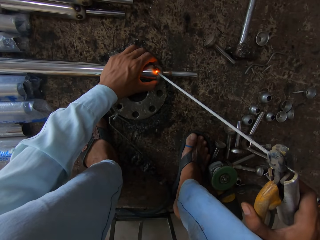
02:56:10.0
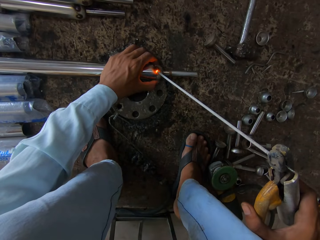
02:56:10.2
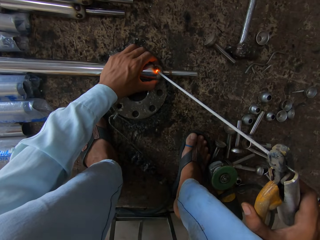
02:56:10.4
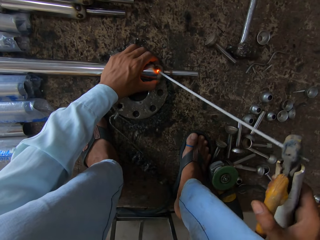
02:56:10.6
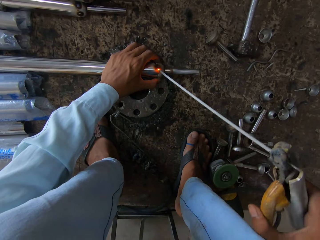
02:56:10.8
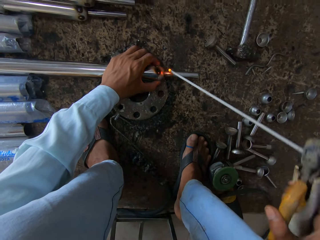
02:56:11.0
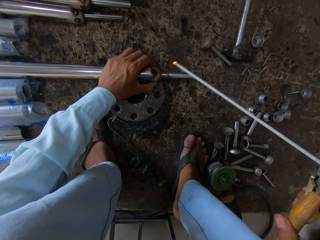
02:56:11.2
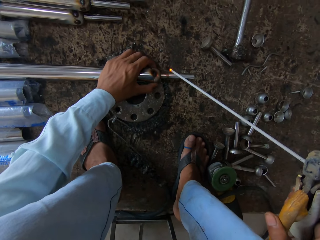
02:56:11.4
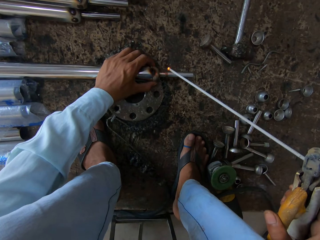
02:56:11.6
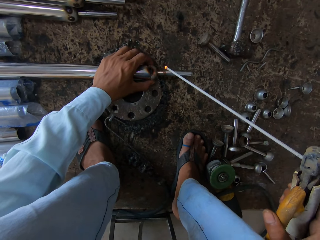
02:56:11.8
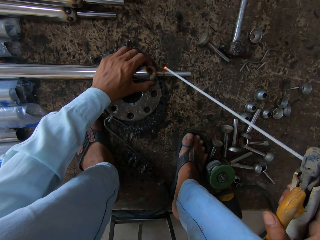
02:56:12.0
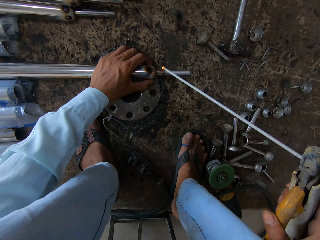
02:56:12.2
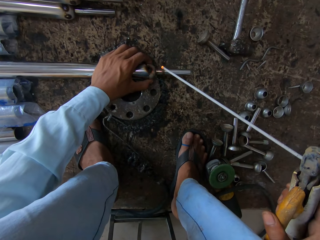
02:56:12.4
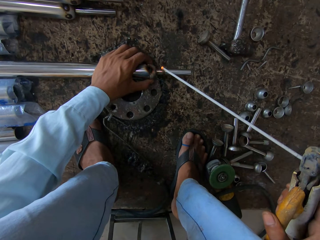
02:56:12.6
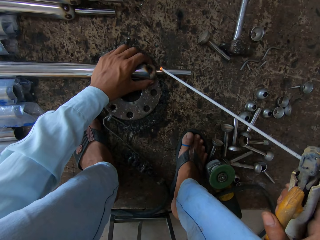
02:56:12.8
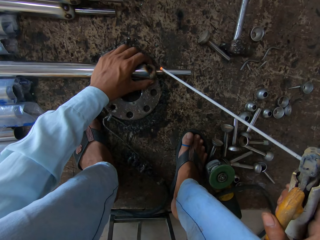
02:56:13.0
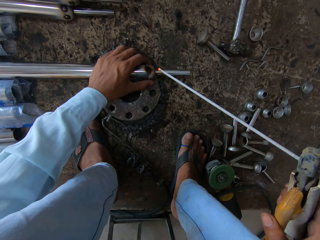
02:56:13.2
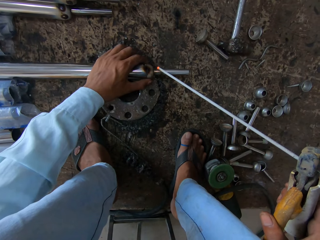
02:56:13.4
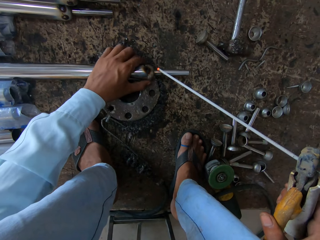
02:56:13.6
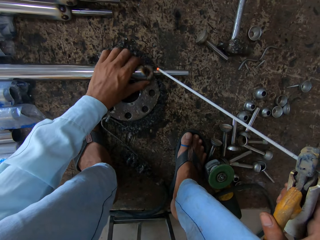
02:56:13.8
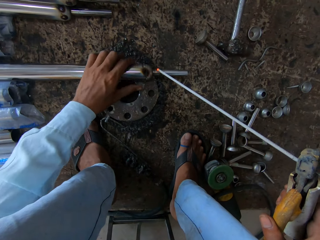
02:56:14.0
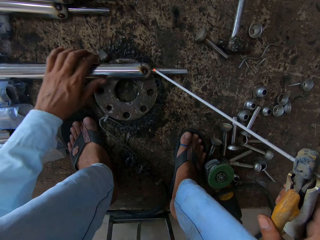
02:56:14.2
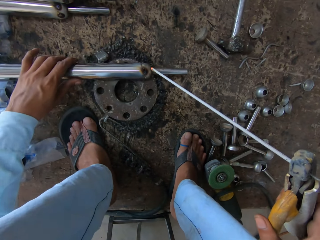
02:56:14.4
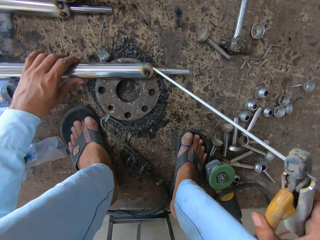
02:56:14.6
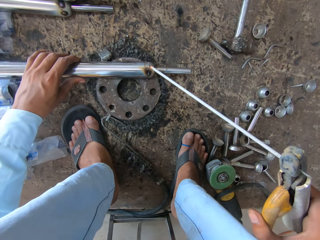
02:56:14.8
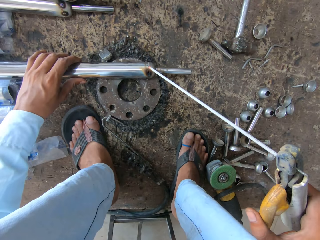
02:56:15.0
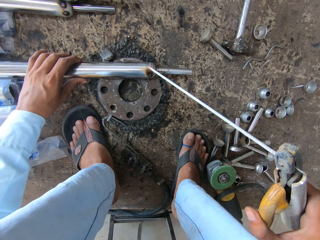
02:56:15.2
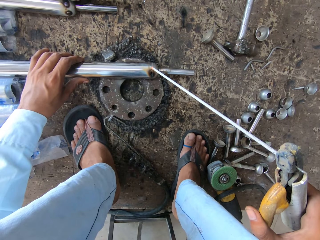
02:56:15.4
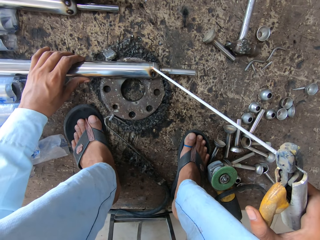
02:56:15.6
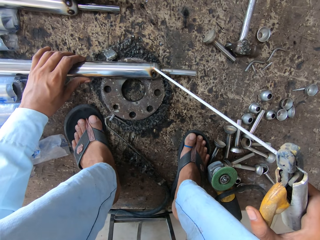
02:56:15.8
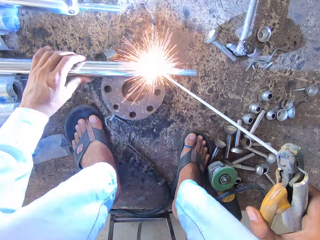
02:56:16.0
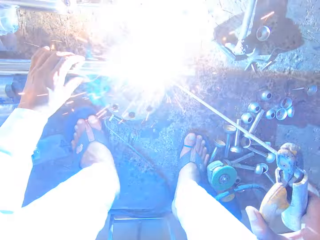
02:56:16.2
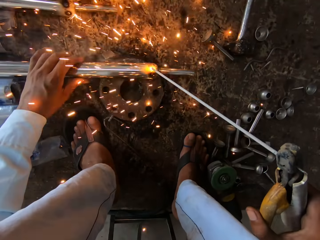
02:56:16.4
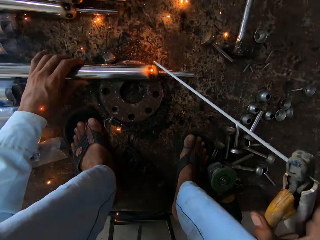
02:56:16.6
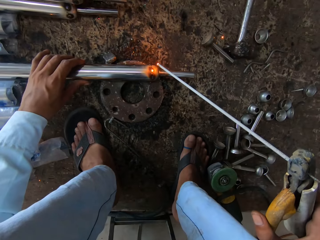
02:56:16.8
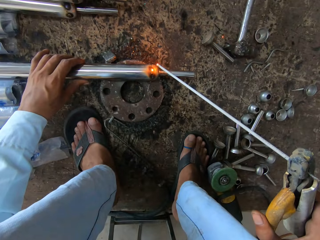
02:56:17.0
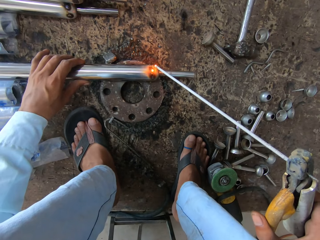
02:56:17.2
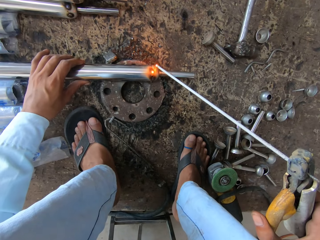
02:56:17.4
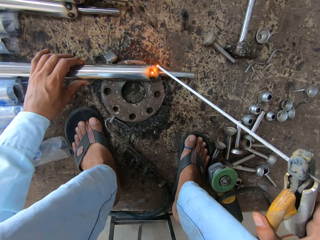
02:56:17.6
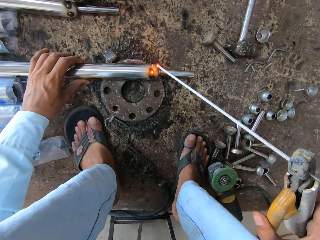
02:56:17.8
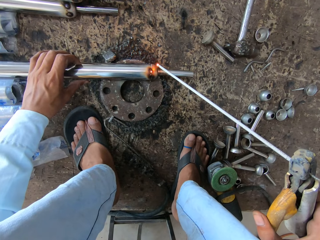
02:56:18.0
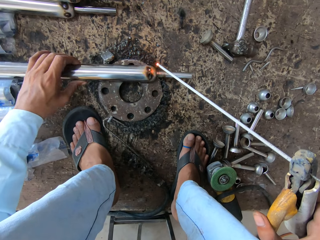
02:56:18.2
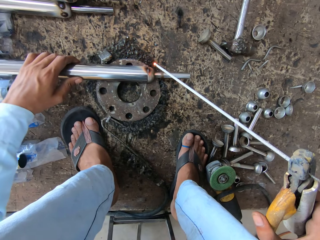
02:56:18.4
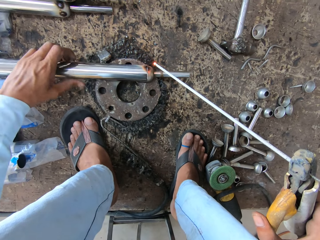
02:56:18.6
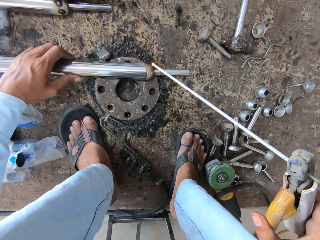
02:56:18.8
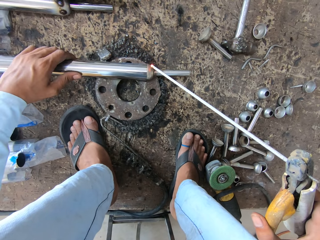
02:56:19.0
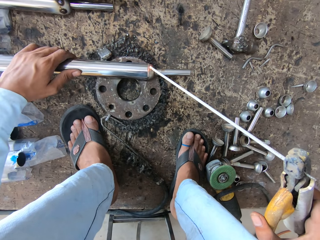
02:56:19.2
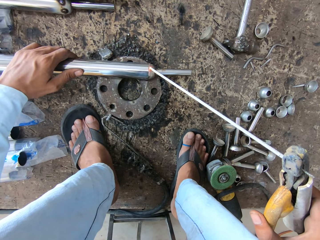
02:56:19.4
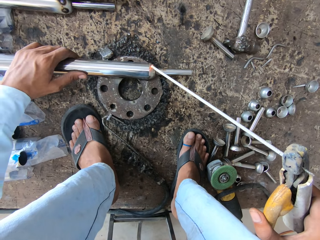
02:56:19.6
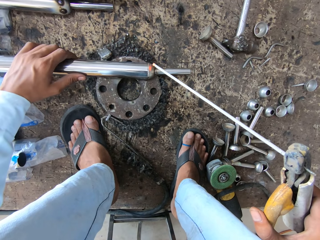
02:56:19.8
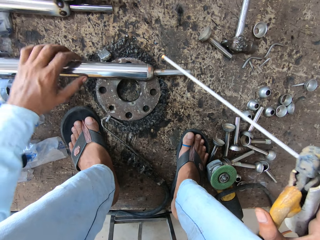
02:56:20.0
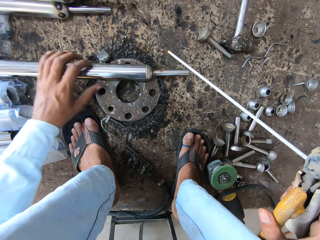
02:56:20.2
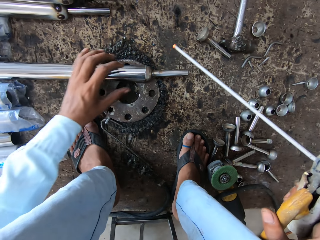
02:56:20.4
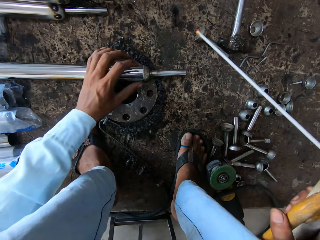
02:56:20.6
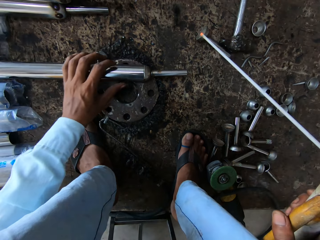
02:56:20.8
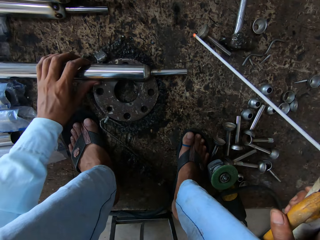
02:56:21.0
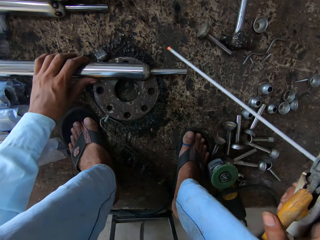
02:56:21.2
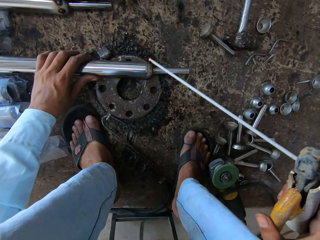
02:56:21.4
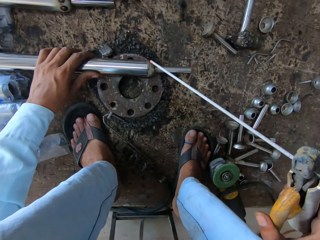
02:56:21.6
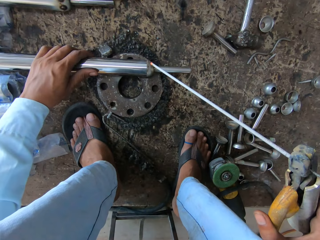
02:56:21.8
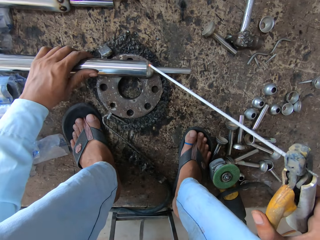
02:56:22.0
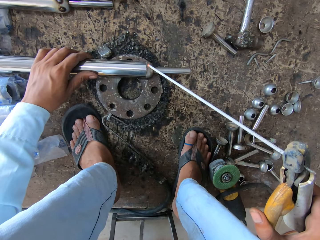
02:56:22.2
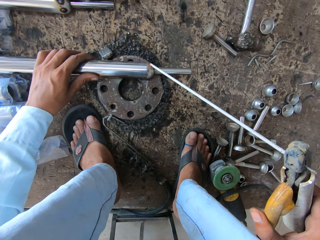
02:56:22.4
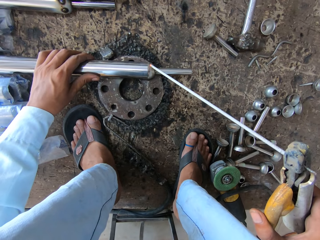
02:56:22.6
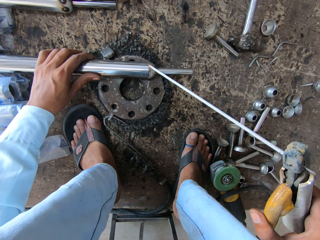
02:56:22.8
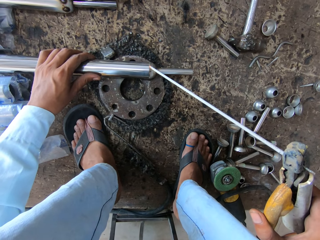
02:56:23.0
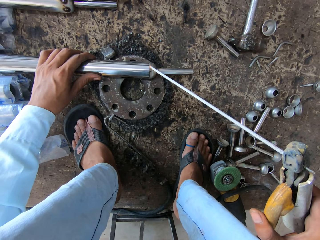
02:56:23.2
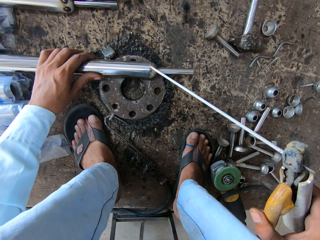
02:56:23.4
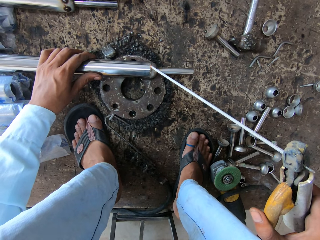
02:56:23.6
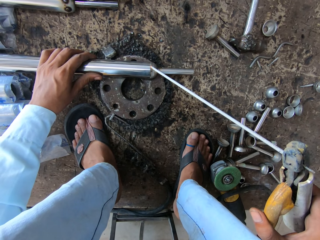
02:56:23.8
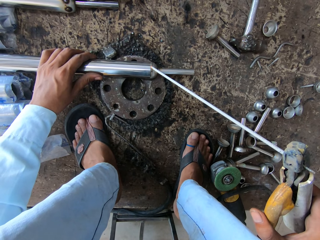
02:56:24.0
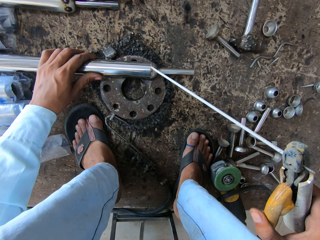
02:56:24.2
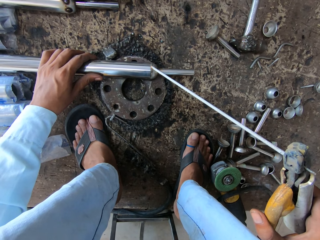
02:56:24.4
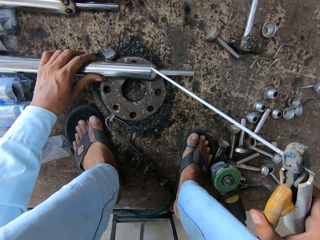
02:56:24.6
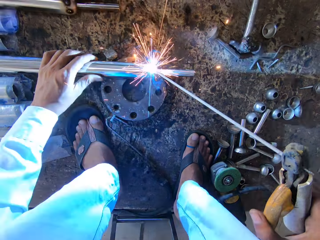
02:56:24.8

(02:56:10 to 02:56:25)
The camera wearer rotates the metal rod. They weld the metal rod with the welding gun.

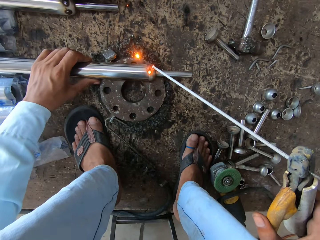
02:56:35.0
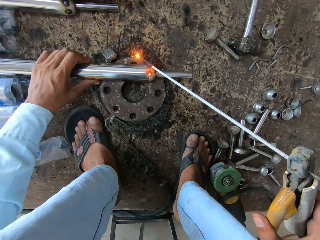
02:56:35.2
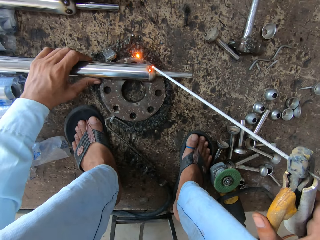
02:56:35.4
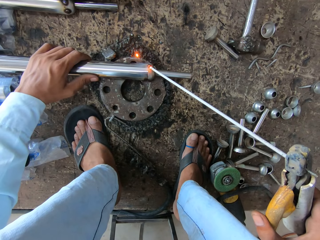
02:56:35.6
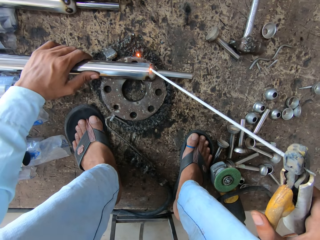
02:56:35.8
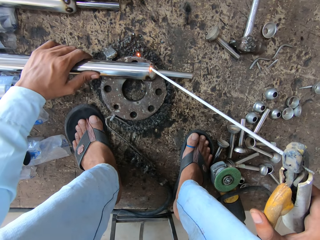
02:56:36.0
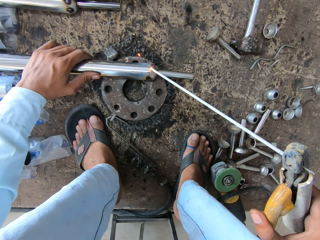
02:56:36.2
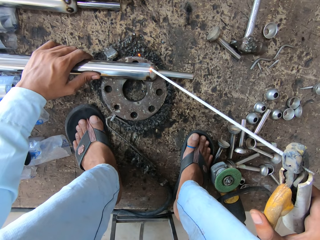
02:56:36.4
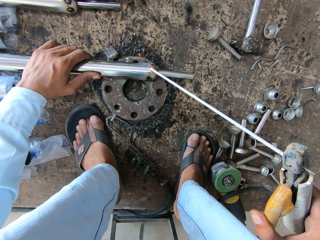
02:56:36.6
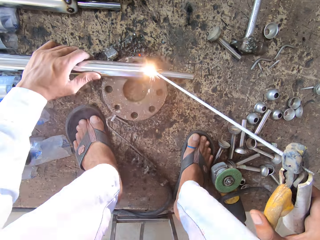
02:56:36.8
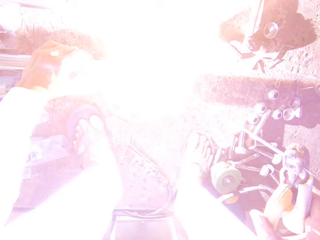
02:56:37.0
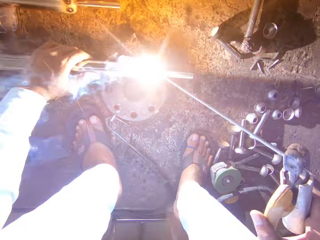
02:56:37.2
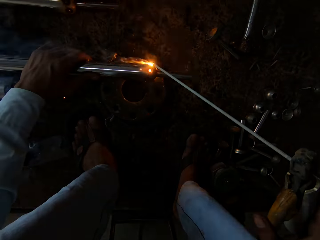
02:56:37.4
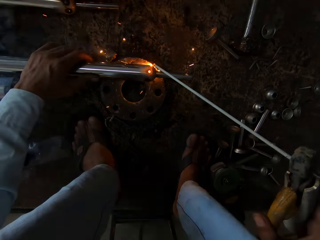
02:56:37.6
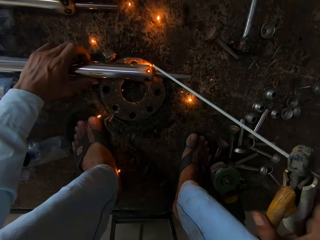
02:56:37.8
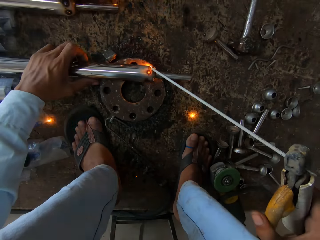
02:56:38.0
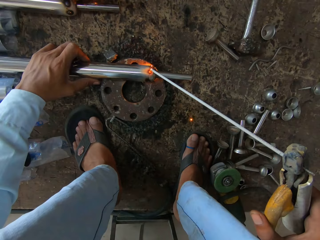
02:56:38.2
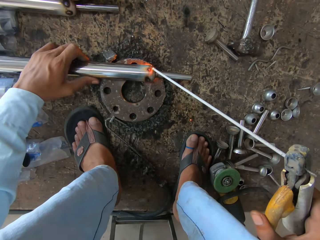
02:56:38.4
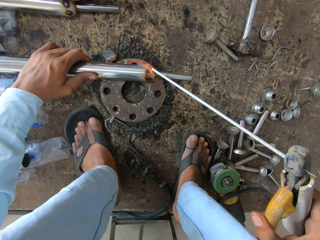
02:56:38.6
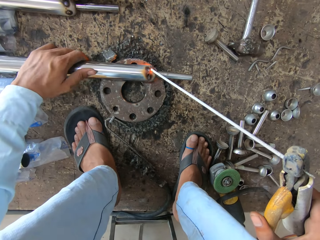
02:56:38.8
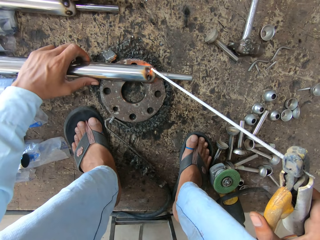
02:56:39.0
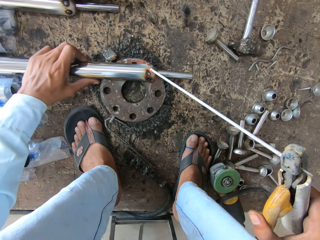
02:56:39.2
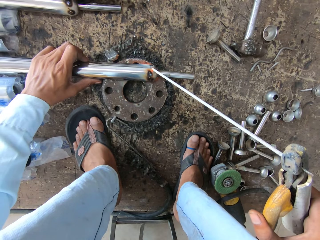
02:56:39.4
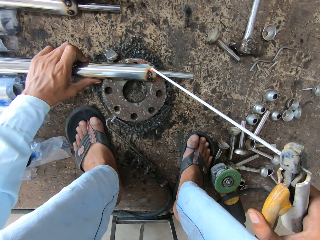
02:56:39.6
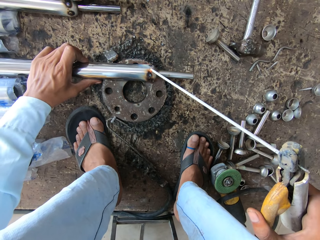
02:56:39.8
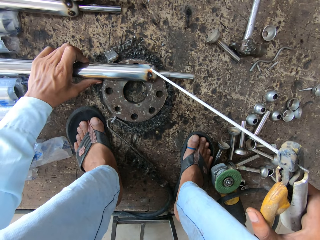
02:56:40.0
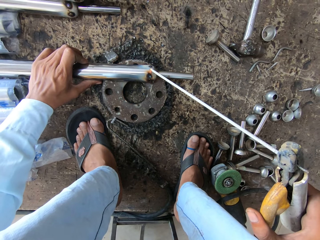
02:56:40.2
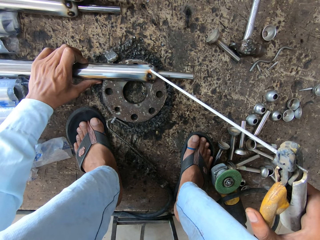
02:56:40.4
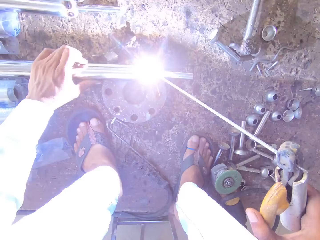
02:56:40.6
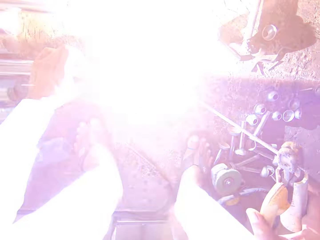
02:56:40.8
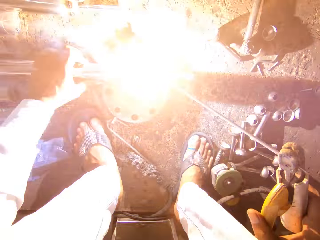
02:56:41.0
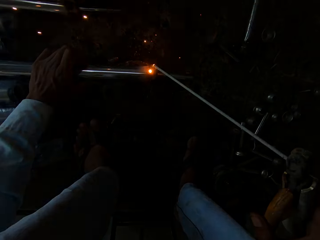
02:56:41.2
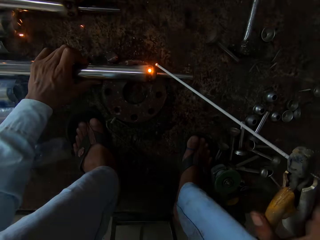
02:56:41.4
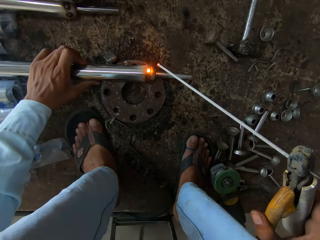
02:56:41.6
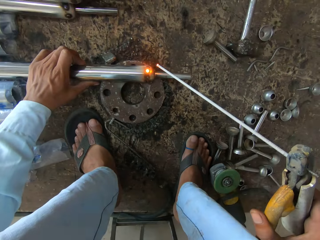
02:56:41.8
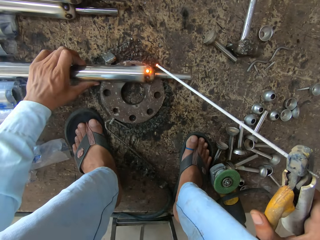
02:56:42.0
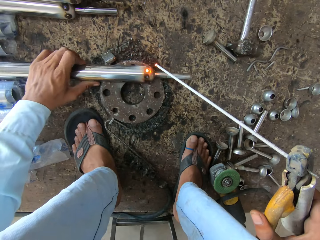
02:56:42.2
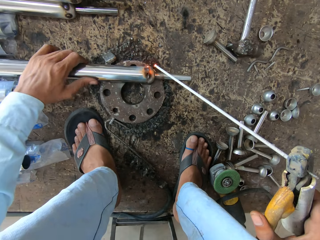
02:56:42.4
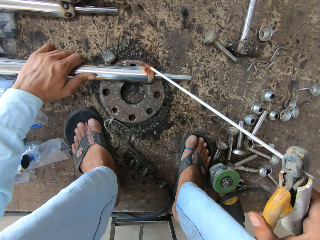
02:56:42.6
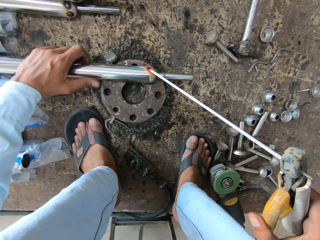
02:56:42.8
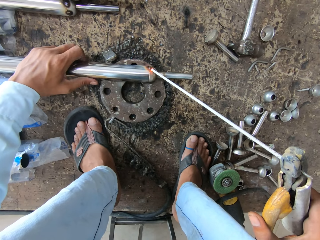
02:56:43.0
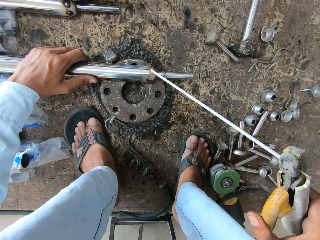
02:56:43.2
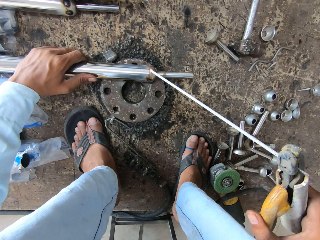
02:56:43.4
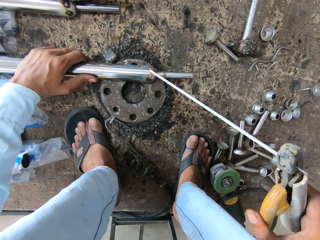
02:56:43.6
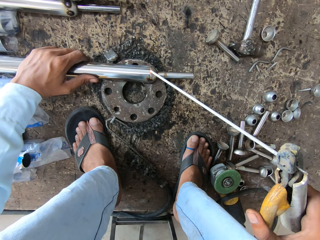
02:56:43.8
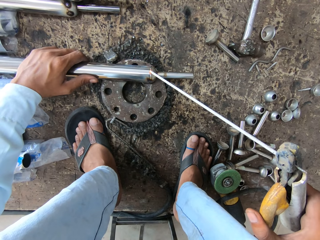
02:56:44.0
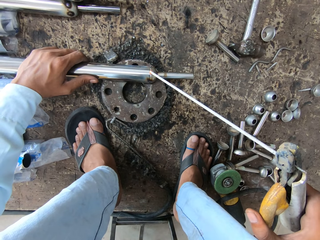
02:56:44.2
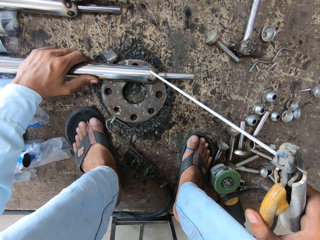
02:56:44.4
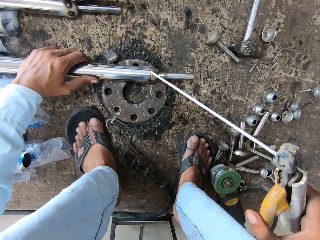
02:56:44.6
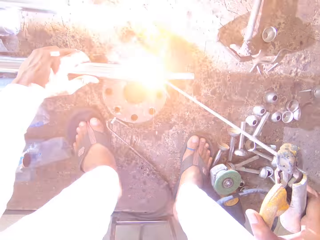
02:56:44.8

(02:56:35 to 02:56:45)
The camera wearer rotates the metal rod. They weld the metal rod with the welding gun. They rotate the metal rod.
